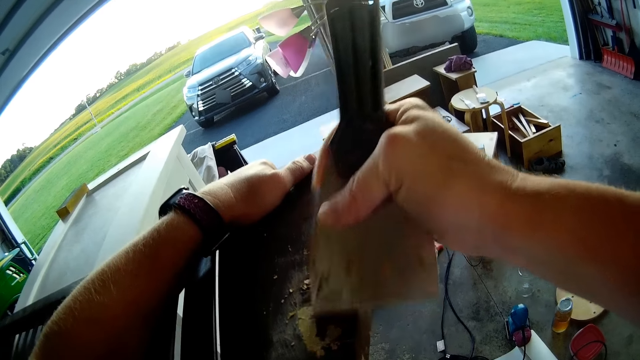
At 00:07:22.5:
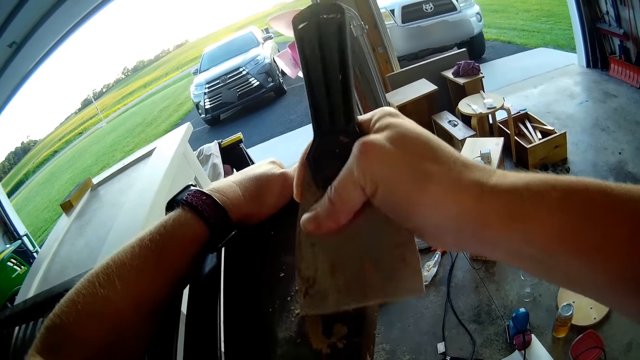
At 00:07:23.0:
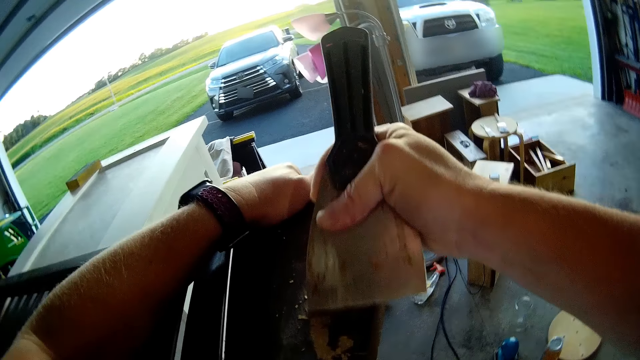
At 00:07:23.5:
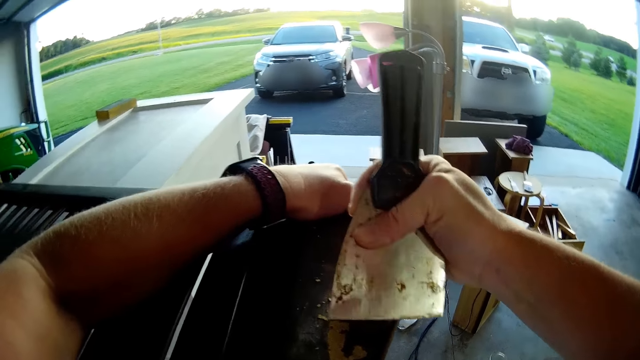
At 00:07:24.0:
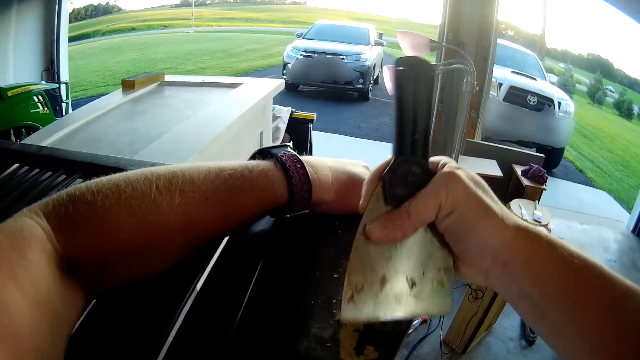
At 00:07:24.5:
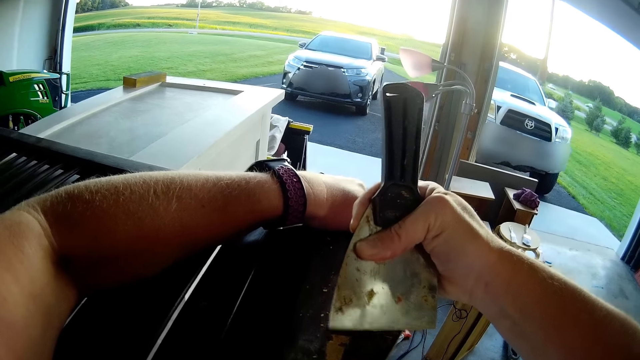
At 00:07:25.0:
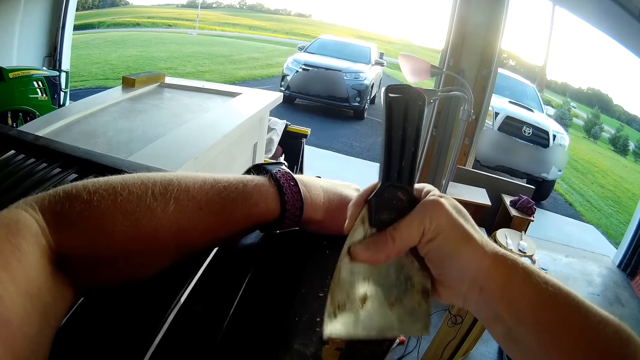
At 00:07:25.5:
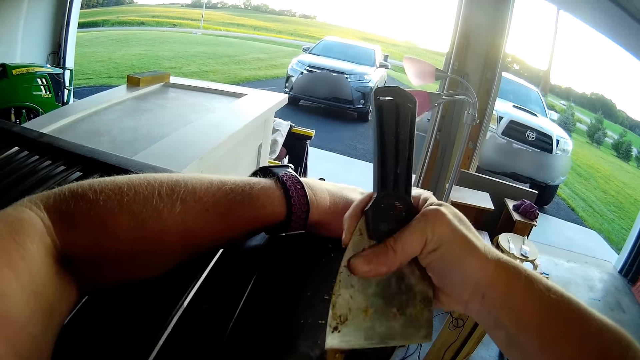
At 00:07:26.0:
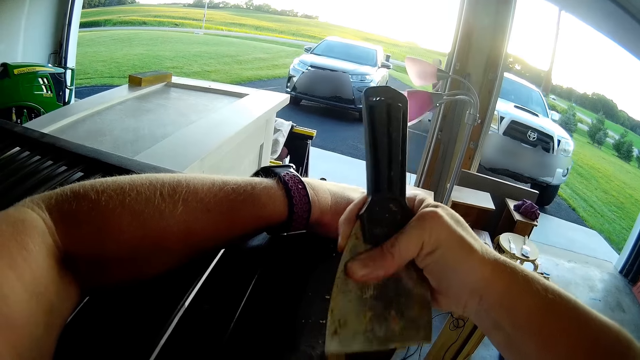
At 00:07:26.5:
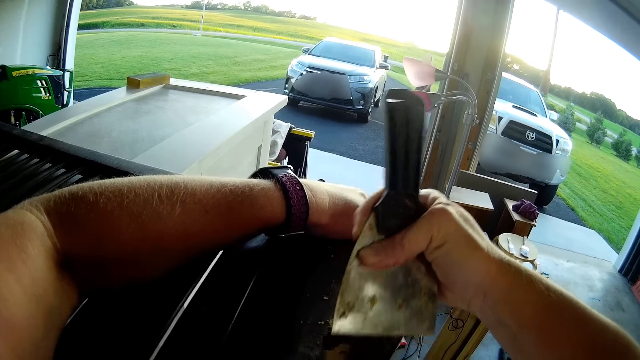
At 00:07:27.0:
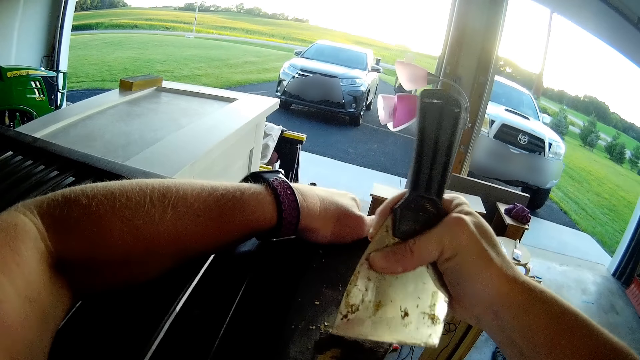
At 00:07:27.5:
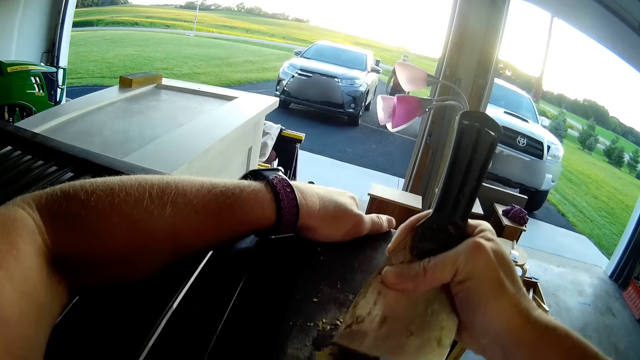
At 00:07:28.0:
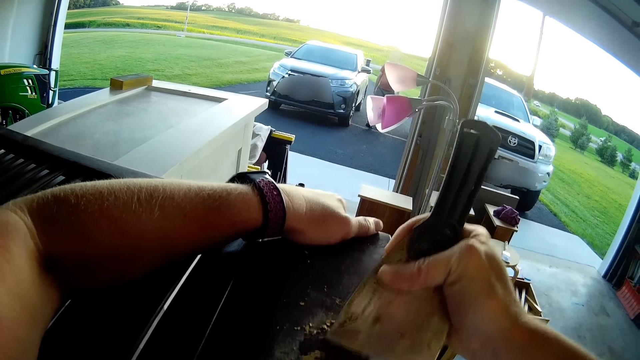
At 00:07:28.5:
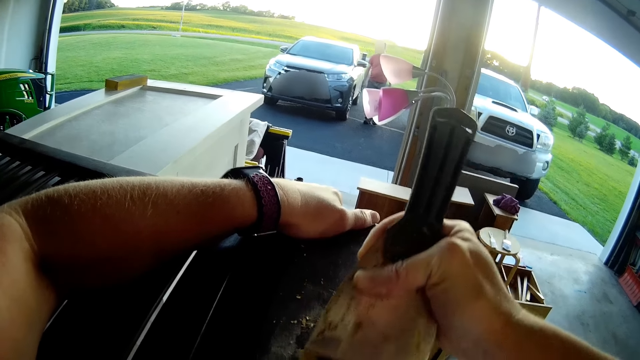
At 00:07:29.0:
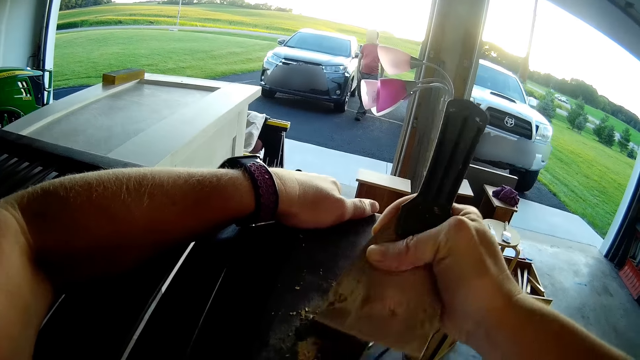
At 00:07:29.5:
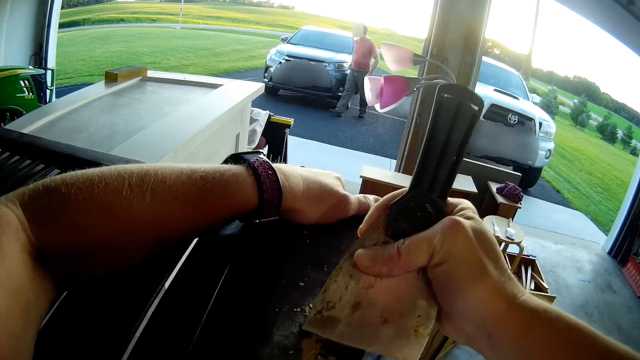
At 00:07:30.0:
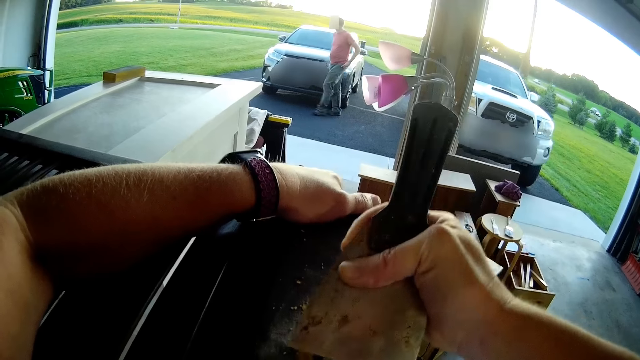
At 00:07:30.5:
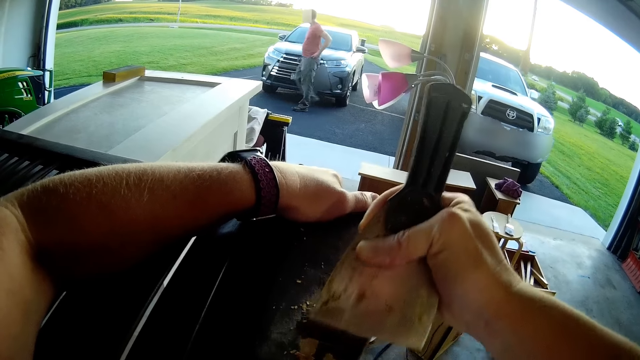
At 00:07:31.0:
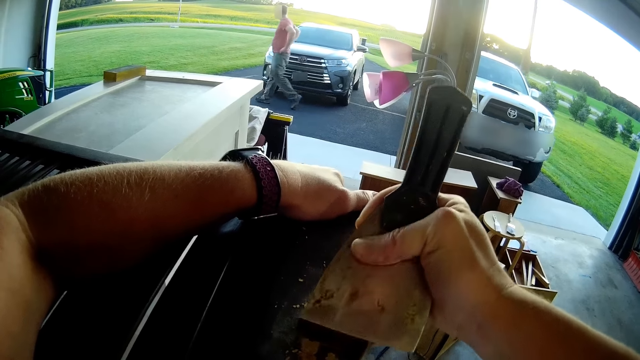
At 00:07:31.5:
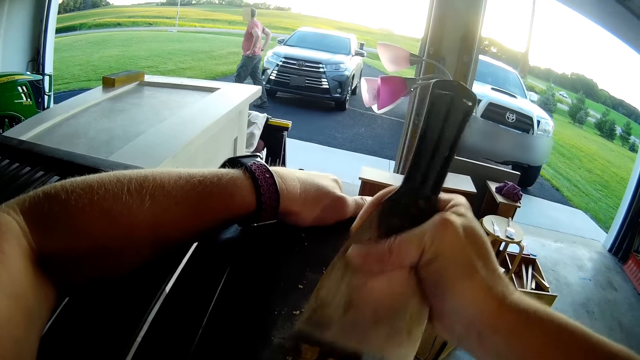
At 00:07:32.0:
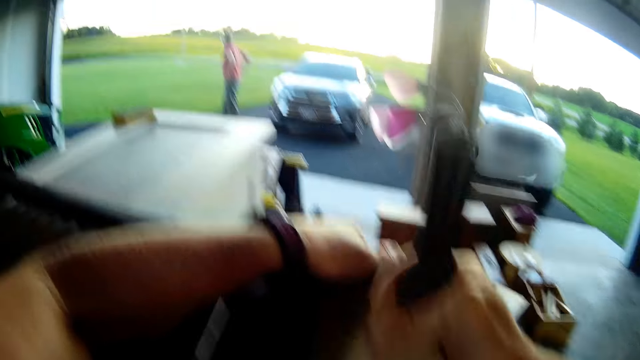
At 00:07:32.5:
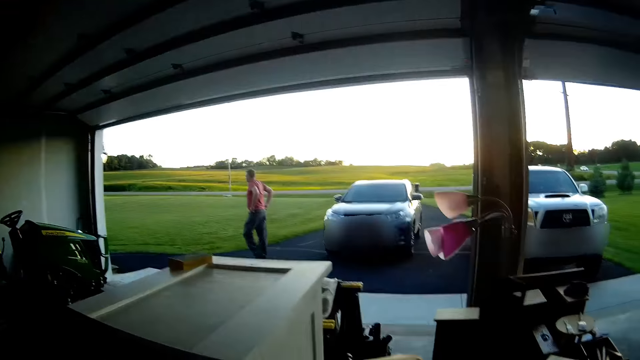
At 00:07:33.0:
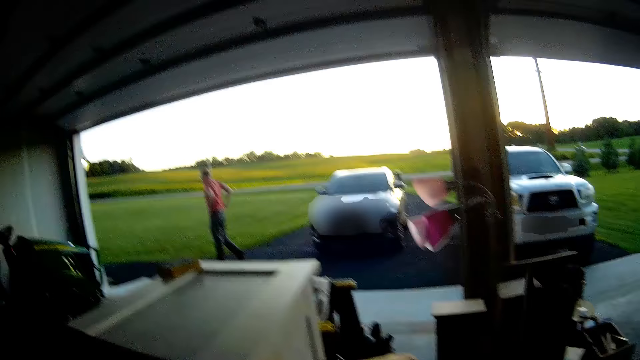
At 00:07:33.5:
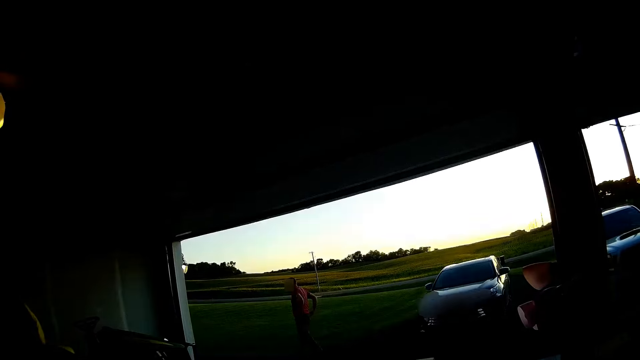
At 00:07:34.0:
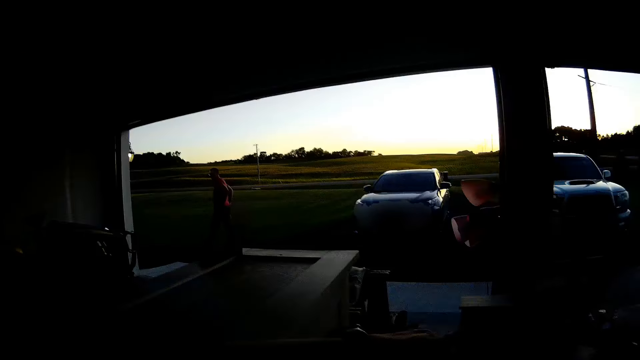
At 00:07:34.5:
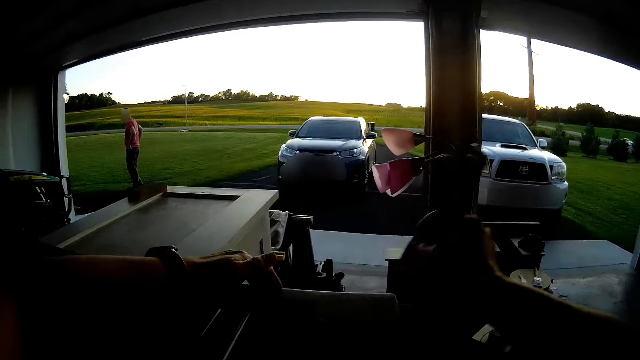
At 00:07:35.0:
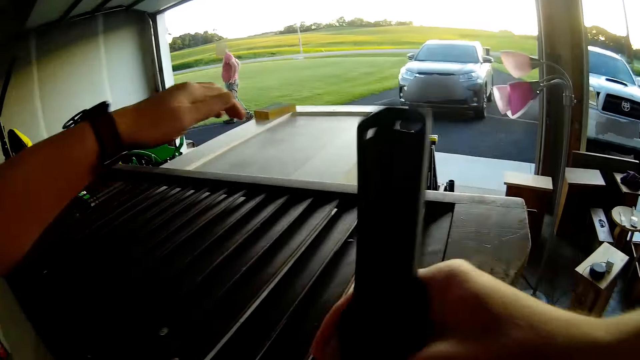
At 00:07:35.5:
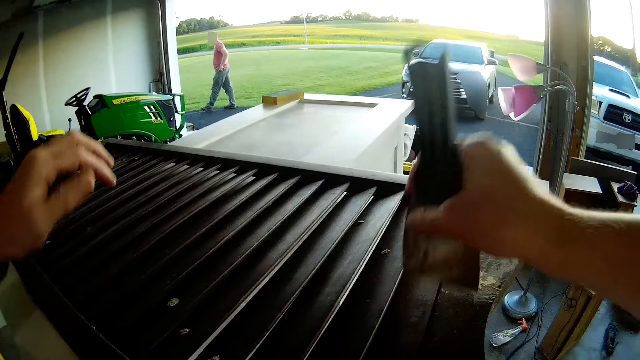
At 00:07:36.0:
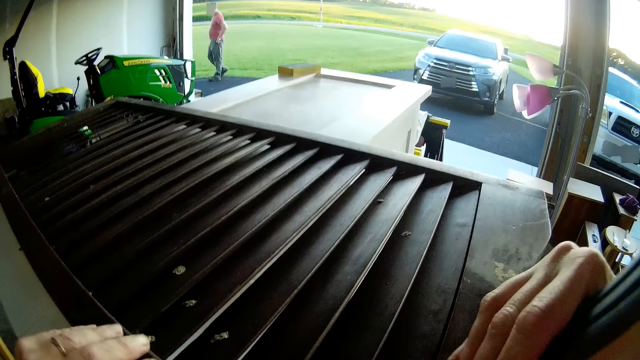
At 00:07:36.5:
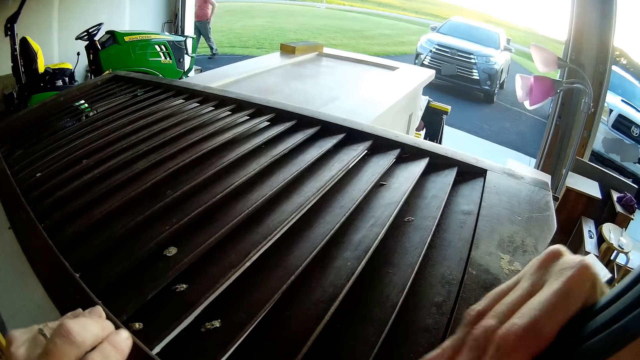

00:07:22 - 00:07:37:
A person walks in the compound. The person touches his waist. The camera wearer looks around.

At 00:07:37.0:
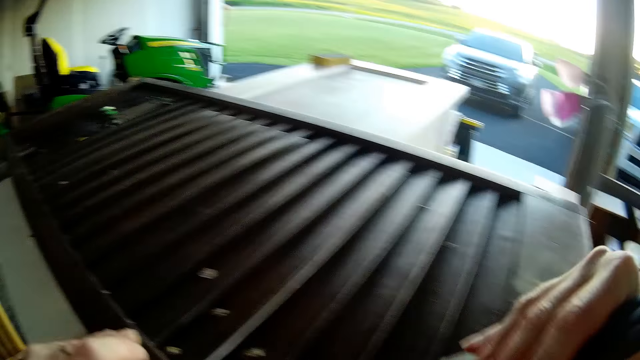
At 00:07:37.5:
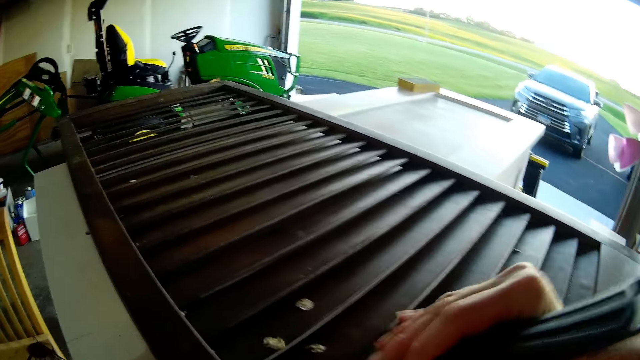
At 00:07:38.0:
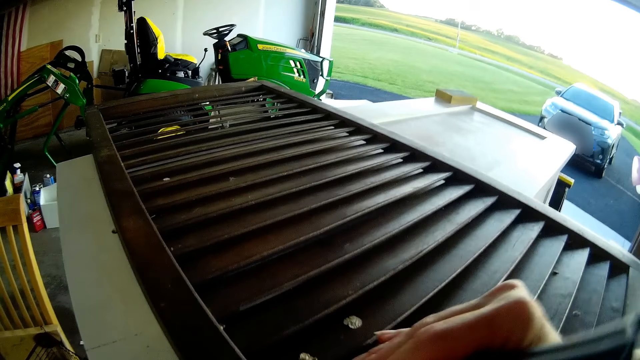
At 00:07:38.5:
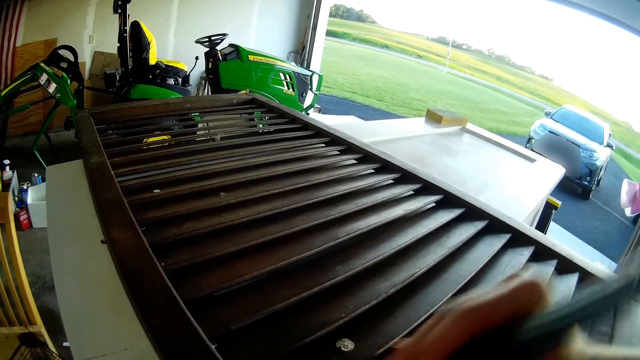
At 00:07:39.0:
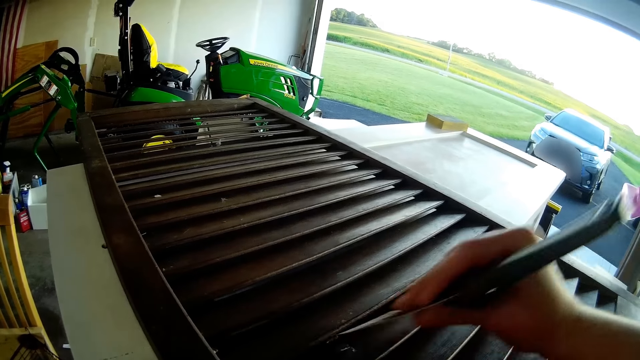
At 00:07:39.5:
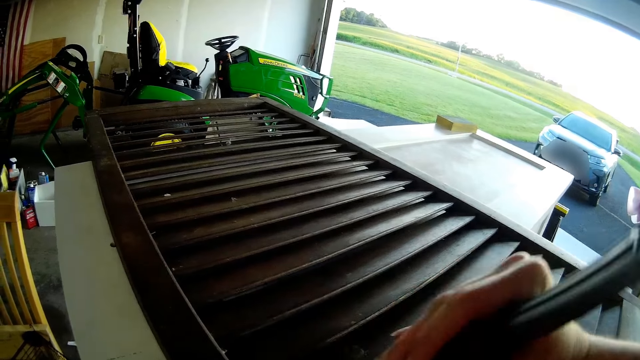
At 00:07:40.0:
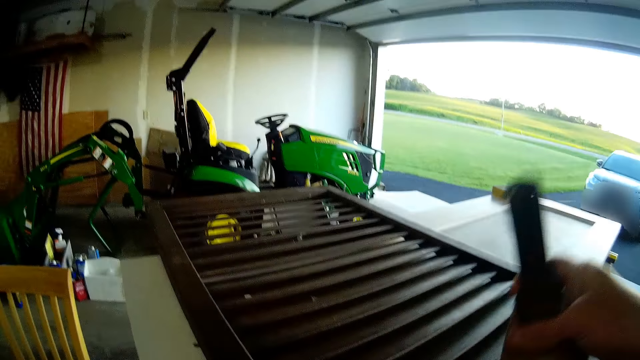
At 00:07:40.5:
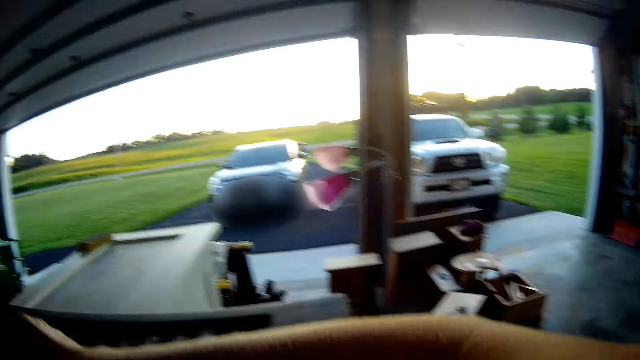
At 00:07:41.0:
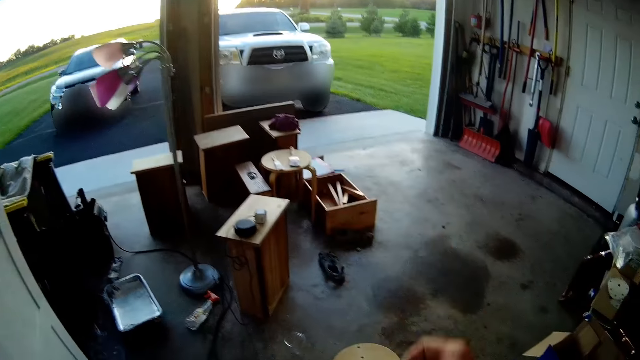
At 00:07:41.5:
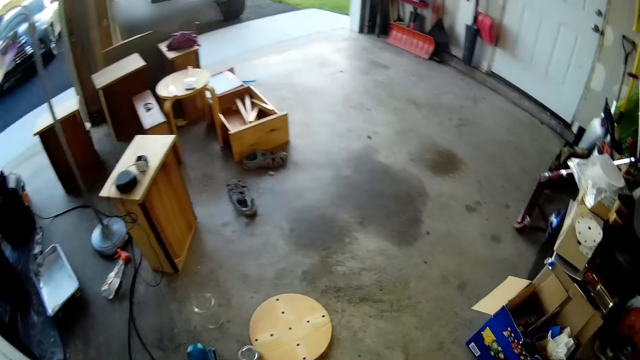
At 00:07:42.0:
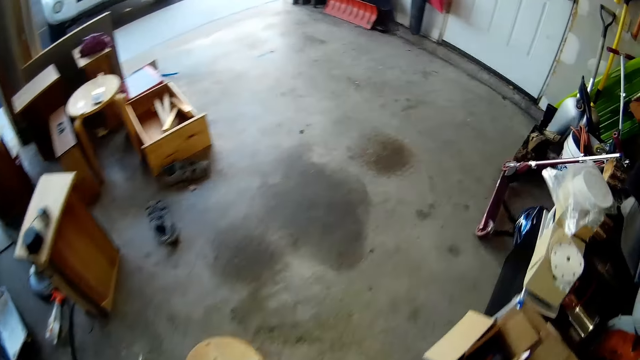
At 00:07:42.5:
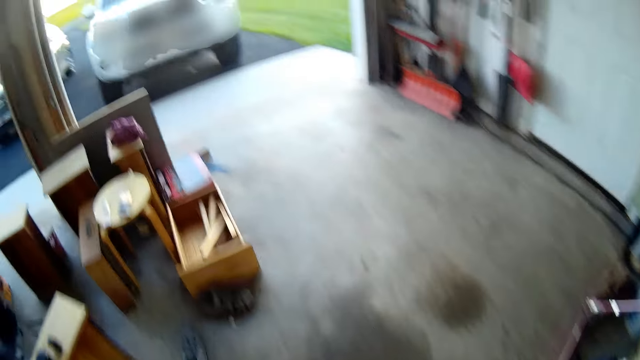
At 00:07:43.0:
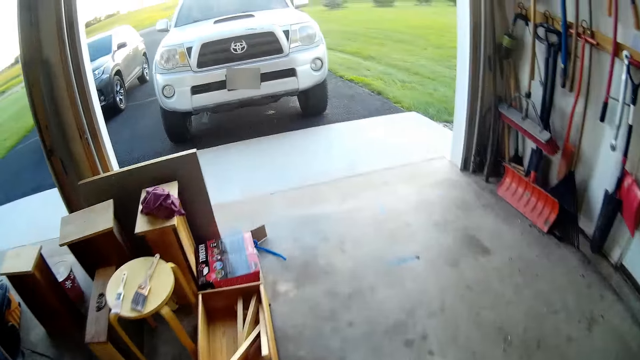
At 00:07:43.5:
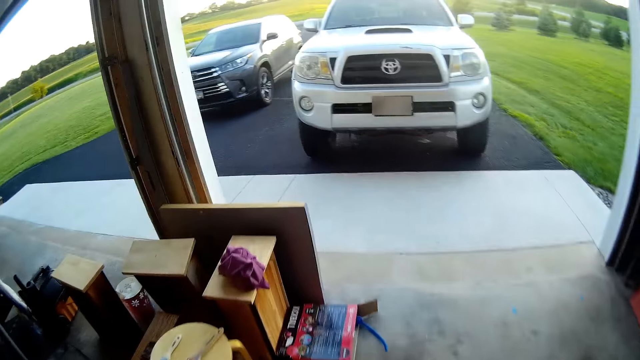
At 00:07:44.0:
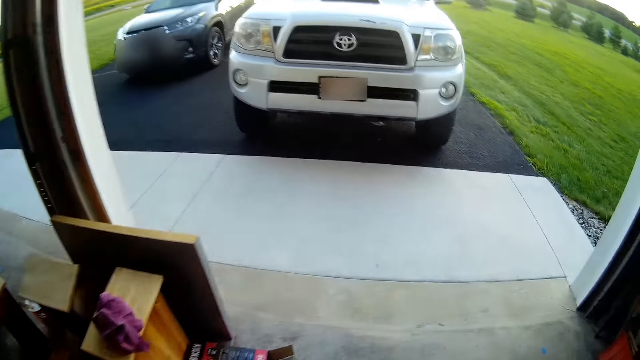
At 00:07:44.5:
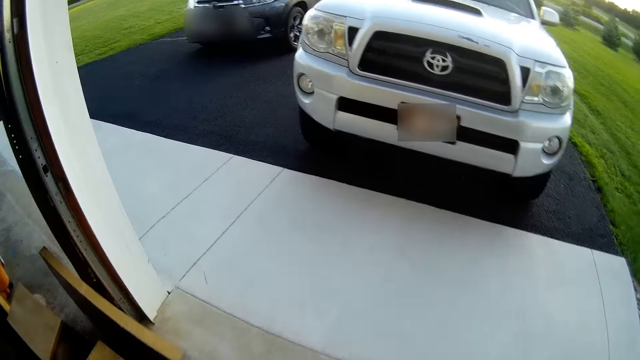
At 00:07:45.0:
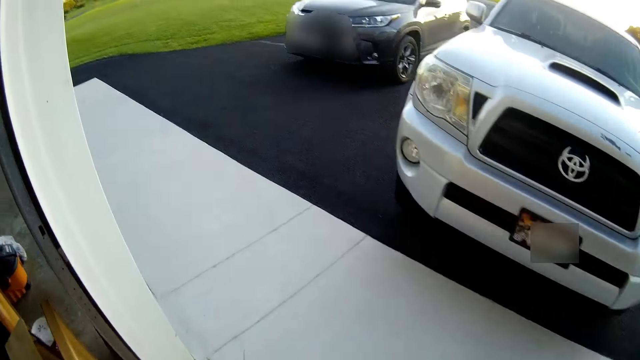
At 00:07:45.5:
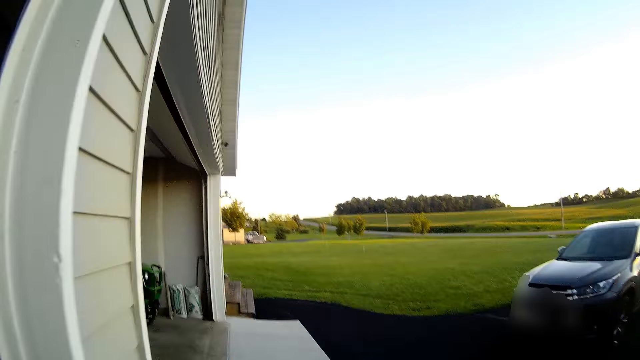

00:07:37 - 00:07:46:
The camera wearer files the wooden structure with the putty knife. They put down the putty knife. They walk in the garage. They walk outside the garage.
